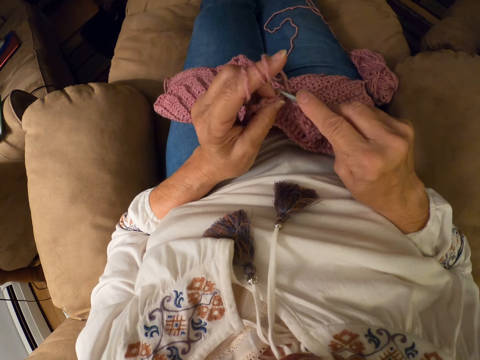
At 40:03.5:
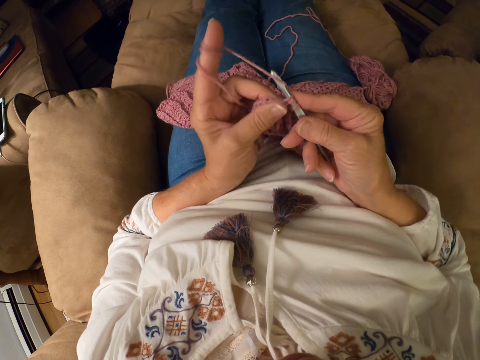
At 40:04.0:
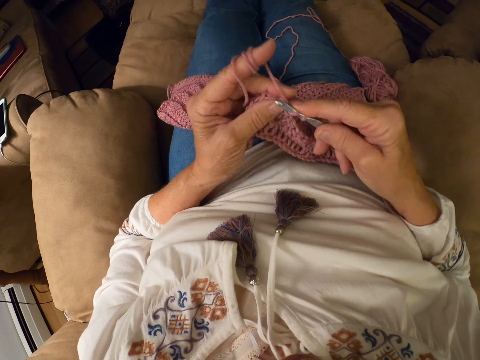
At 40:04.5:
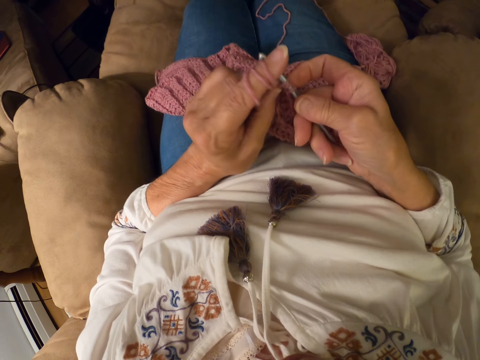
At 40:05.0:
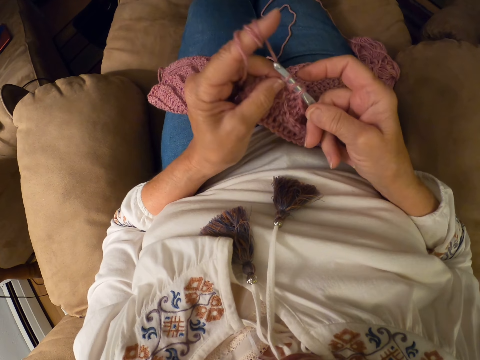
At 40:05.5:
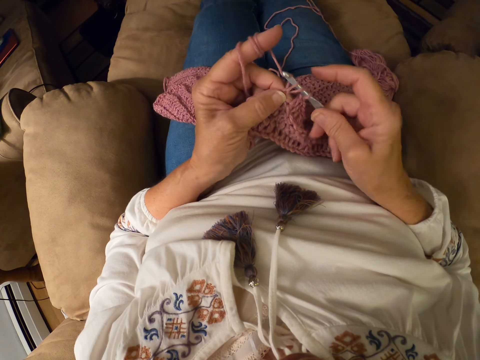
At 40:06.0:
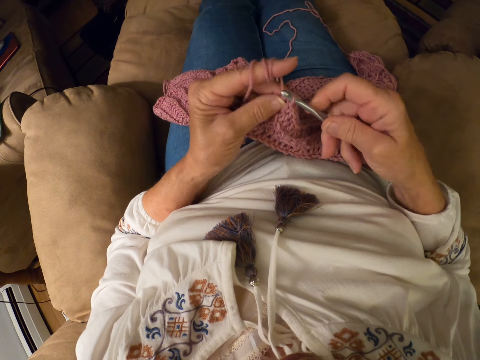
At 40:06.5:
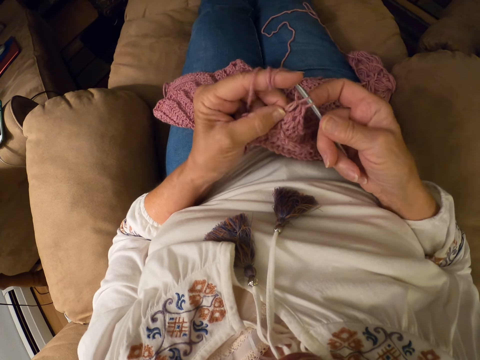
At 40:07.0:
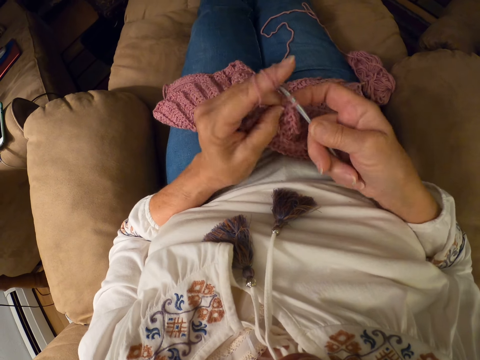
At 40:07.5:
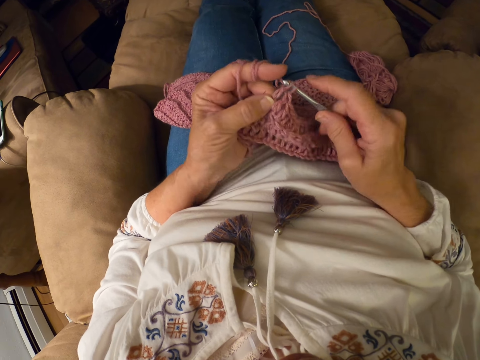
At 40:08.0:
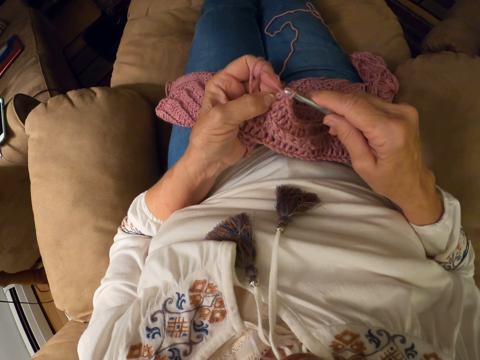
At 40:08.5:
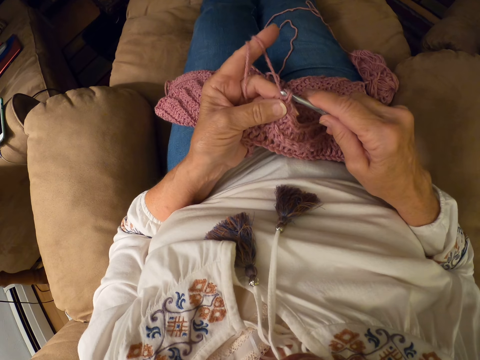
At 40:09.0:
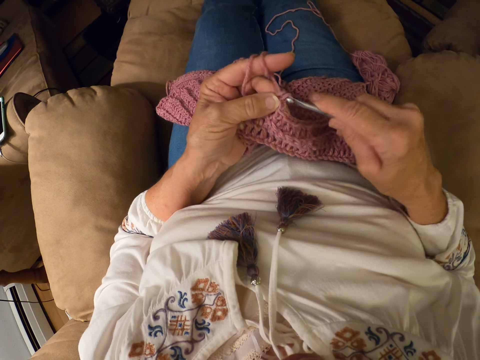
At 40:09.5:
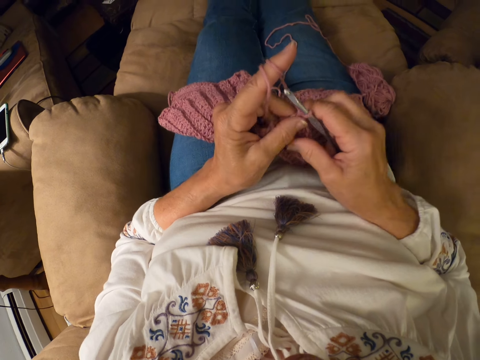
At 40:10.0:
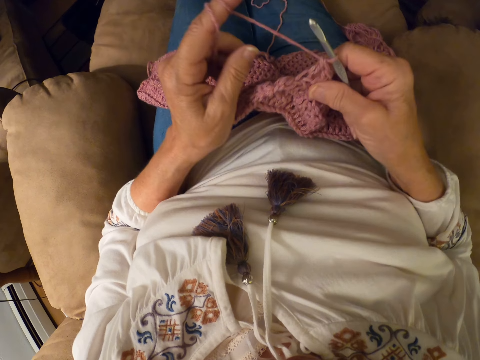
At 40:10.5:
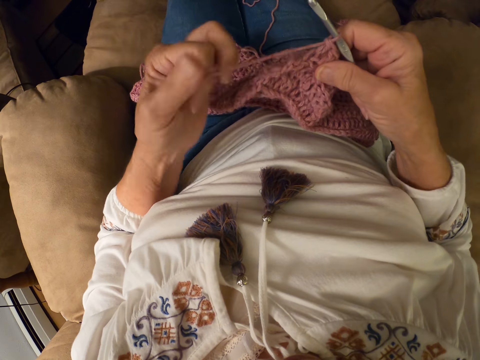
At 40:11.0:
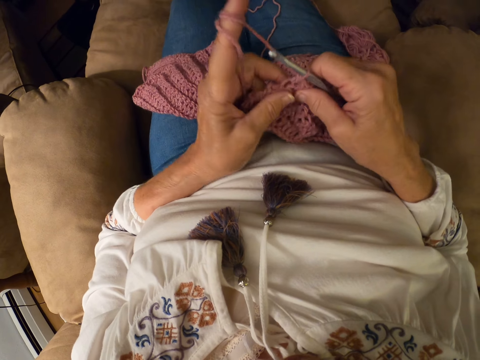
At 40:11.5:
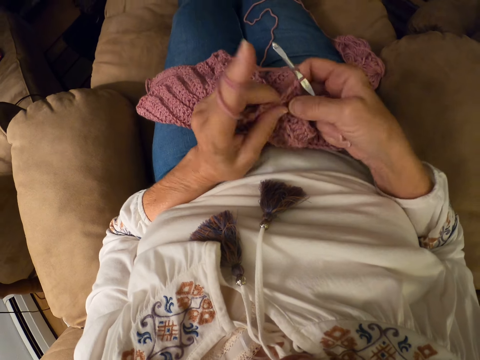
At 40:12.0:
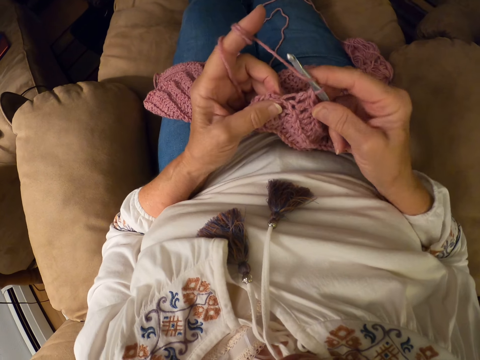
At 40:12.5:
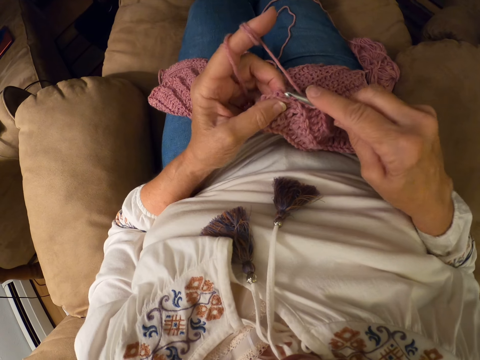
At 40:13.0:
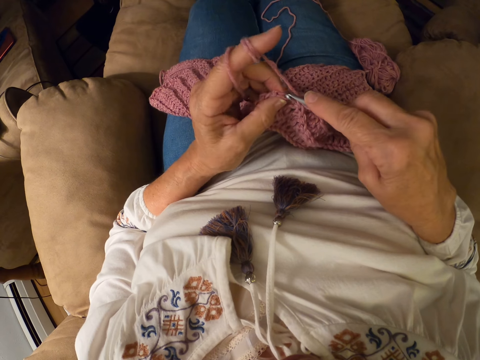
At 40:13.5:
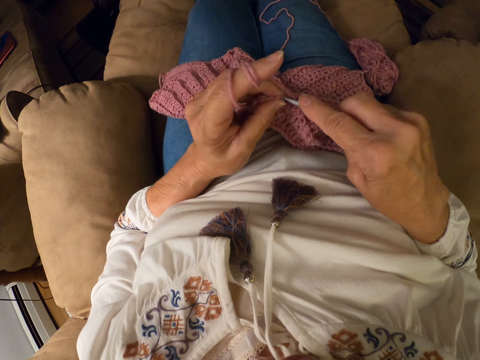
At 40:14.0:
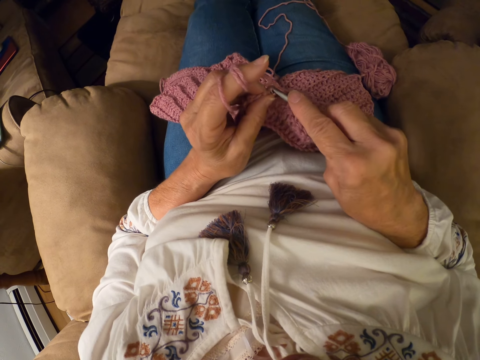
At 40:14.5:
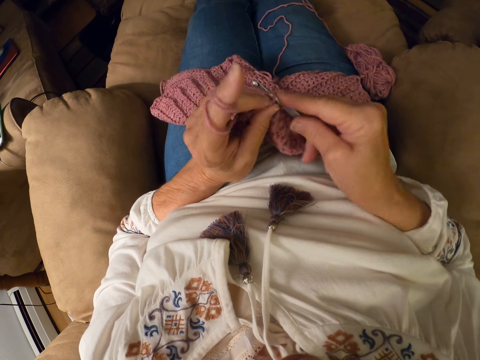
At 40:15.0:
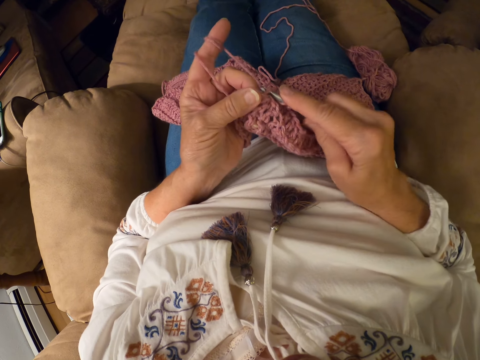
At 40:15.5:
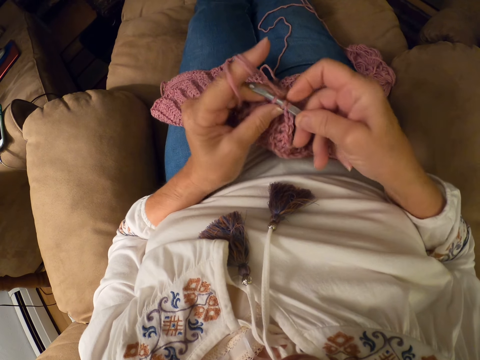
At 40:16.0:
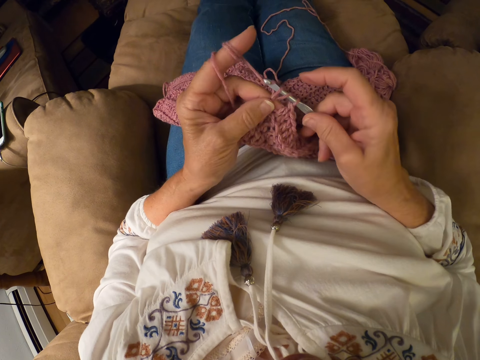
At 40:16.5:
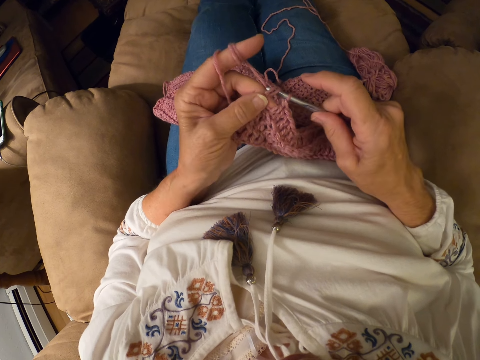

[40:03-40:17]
The camera wearer rolls the yarn with her left index finger. She crochets the yarn with the crochet hook.

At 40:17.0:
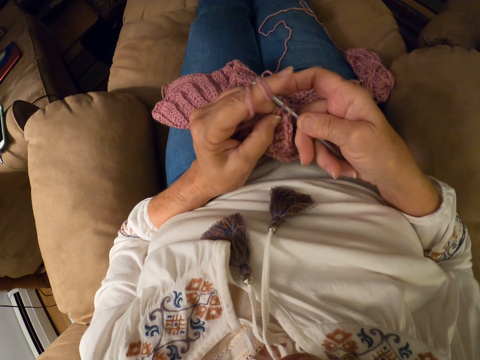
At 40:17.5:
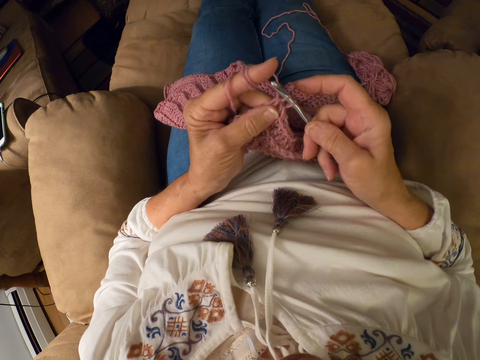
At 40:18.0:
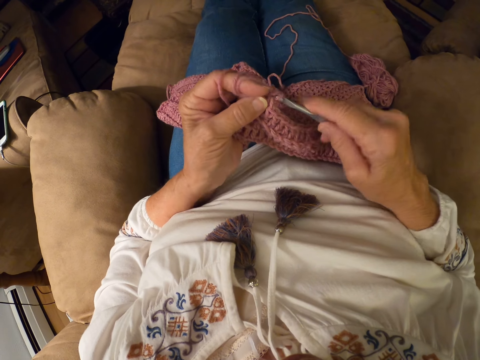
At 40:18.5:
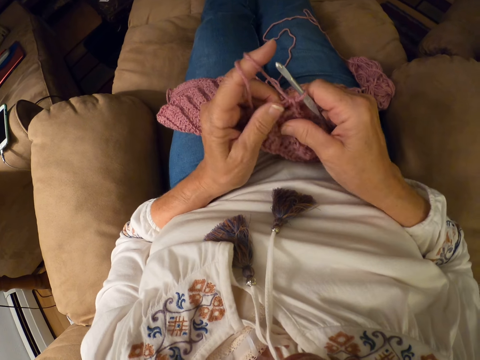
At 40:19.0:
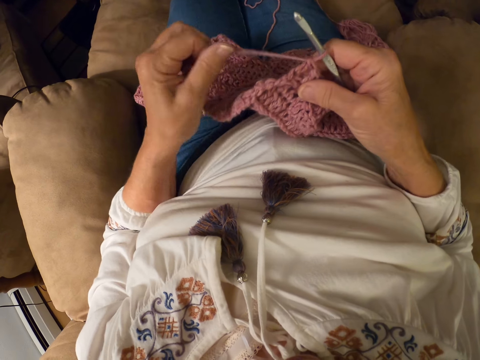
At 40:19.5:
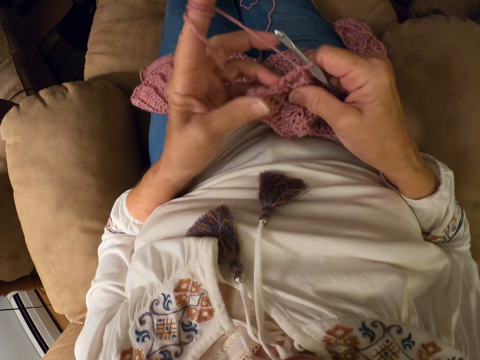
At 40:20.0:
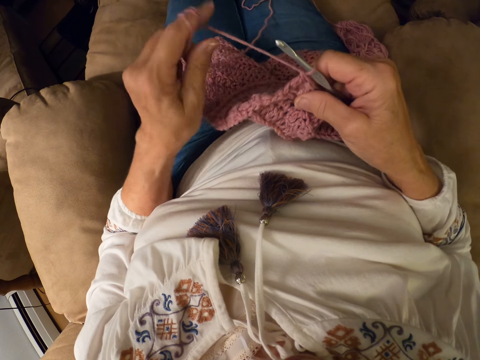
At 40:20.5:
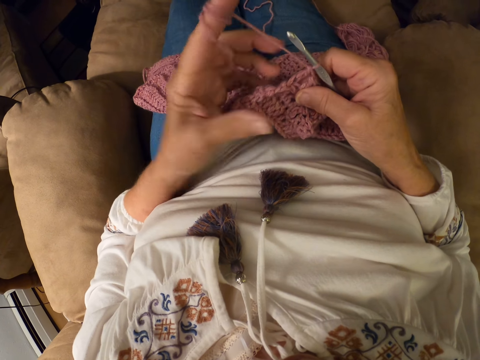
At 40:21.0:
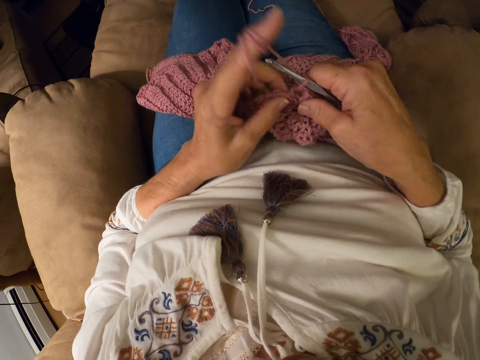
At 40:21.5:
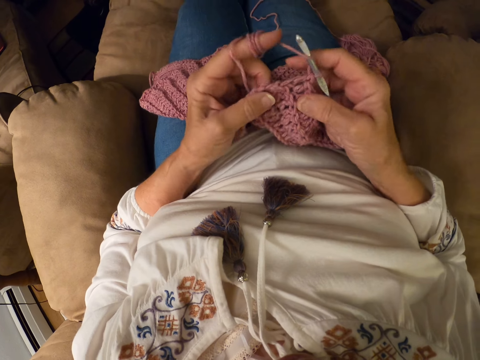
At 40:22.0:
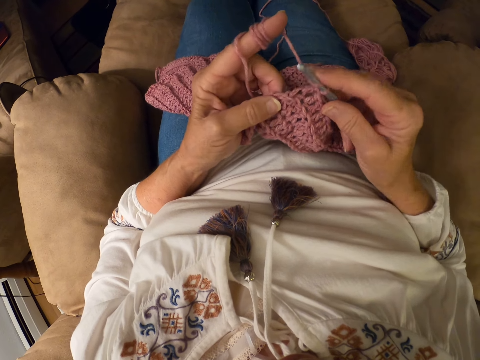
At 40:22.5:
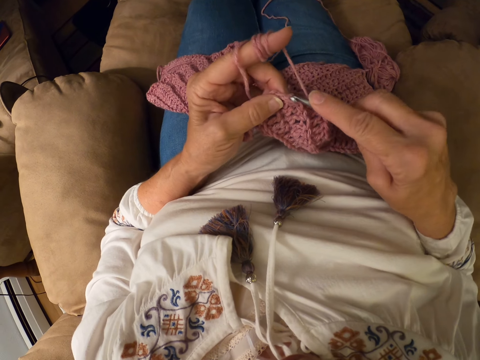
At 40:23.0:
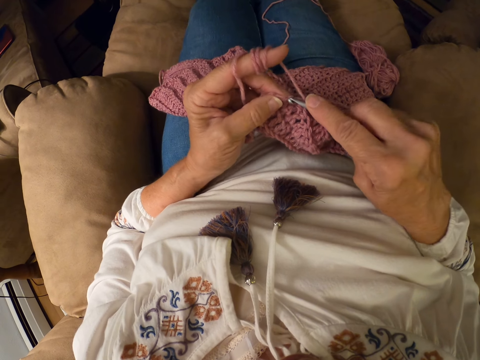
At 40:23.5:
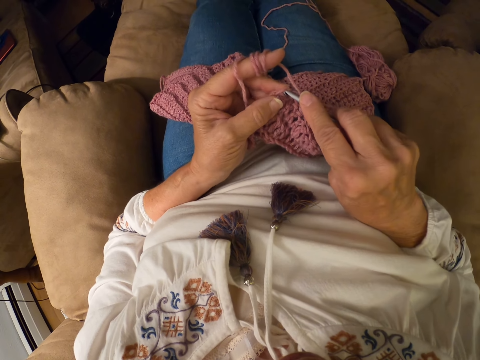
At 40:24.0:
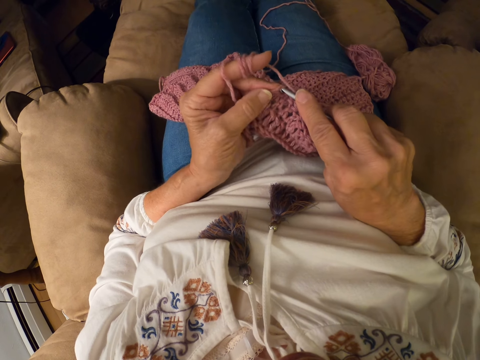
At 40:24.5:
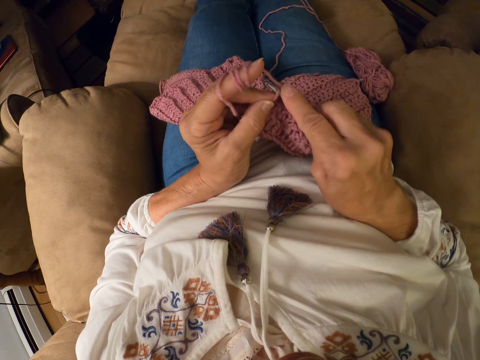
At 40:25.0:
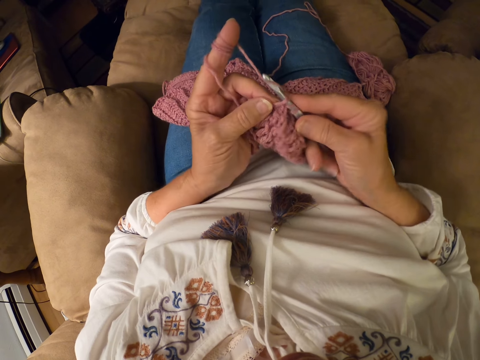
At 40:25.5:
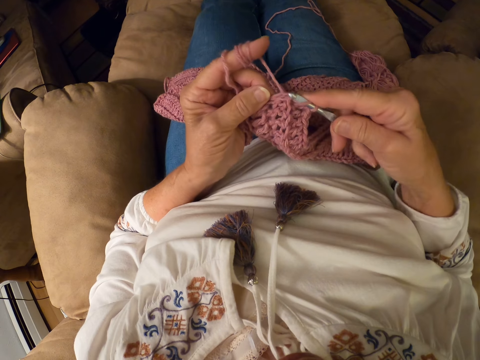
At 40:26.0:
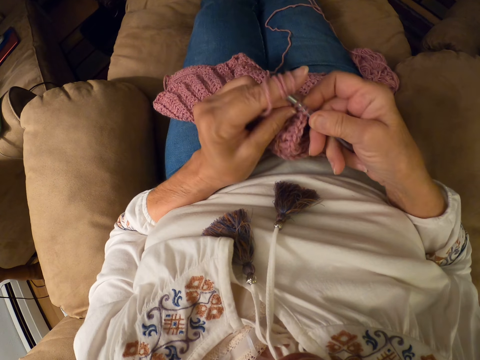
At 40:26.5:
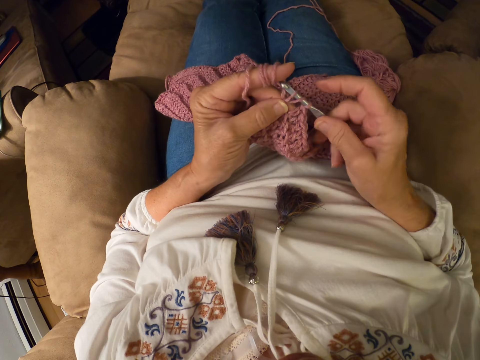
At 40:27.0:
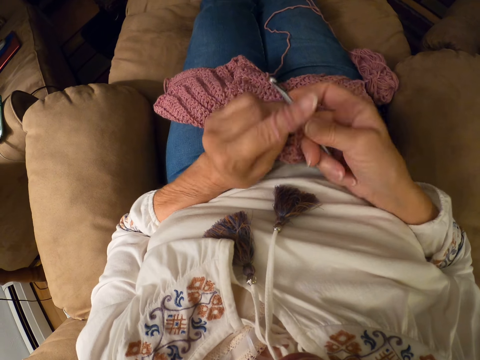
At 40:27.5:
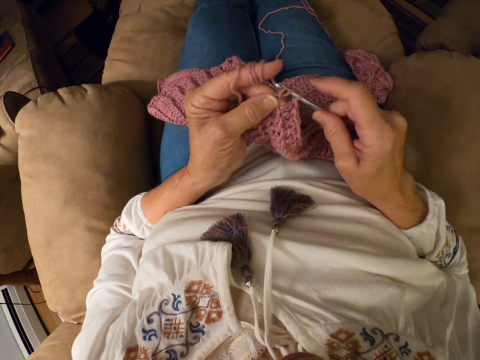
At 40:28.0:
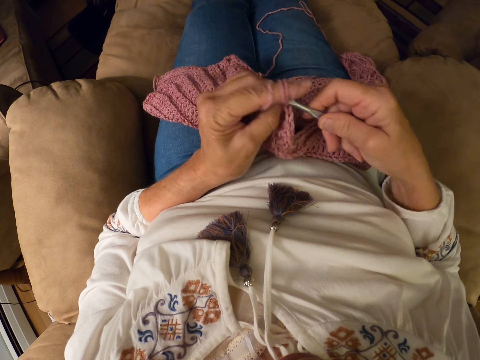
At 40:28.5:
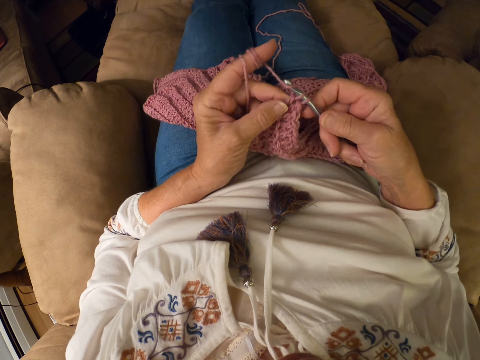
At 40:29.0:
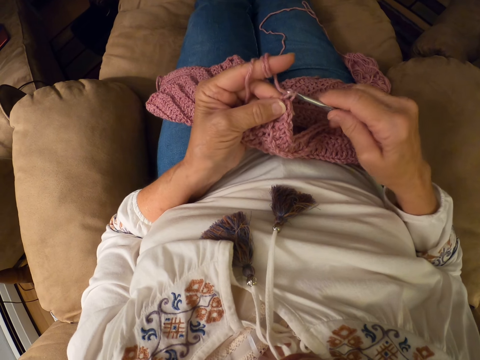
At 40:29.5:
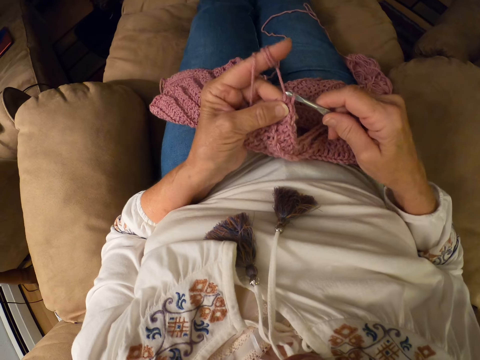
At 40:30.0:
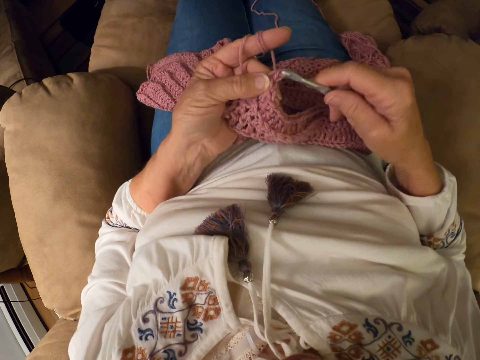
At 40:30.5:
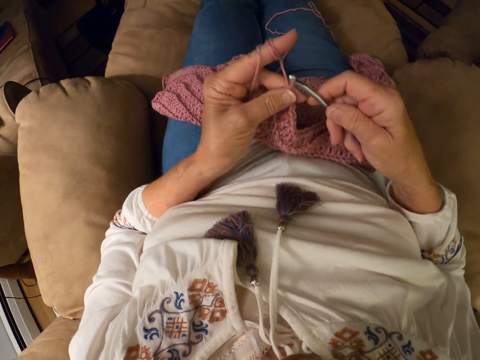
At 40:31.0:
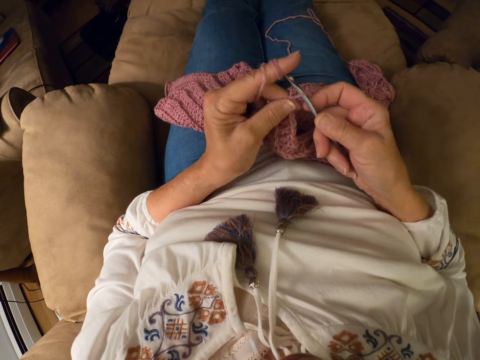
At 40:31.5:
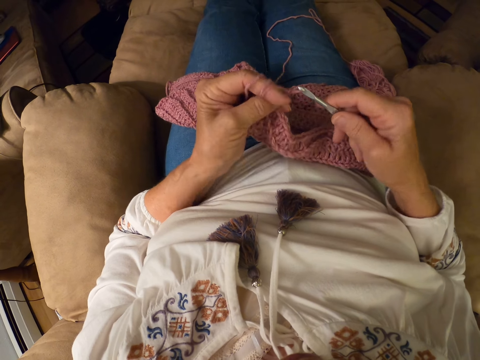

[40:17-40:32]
The camera wearer rolls the yarn with her left index finger. She crochets the yarn with the crochet hook.
